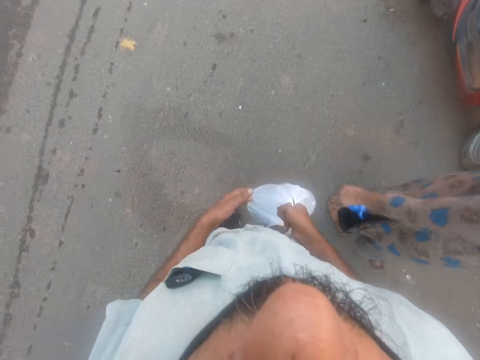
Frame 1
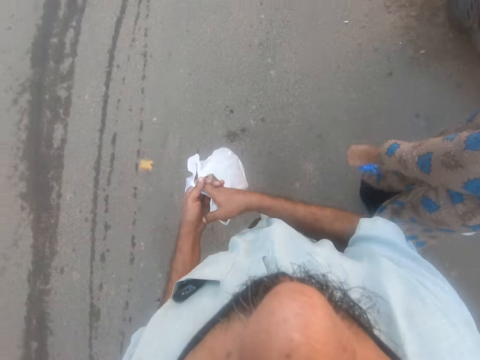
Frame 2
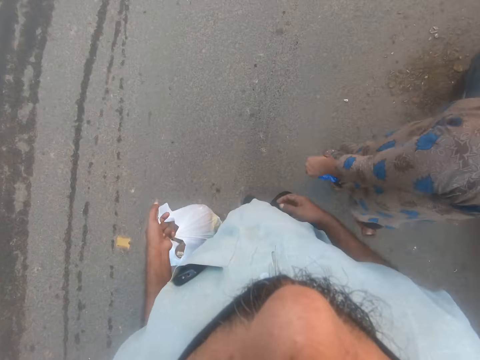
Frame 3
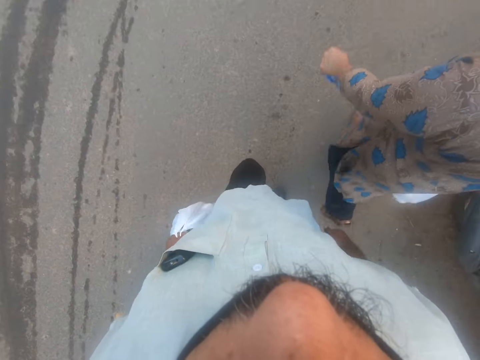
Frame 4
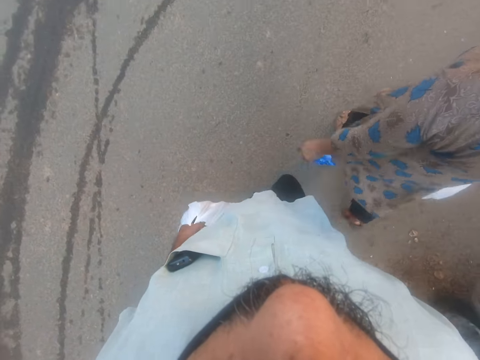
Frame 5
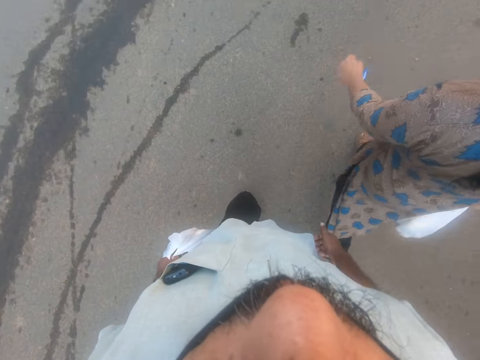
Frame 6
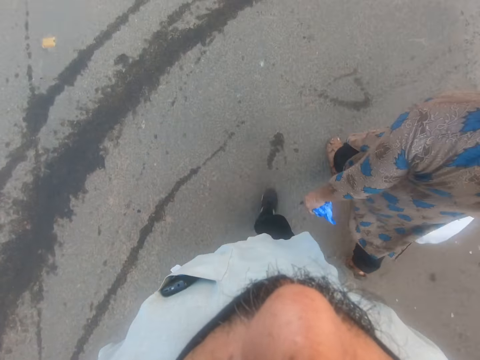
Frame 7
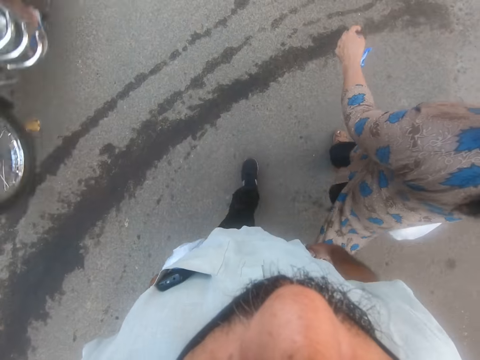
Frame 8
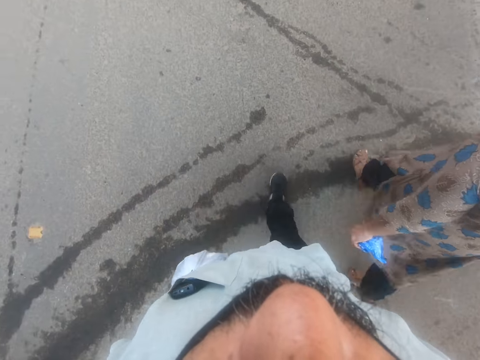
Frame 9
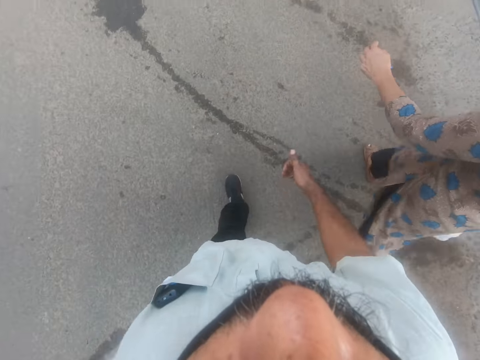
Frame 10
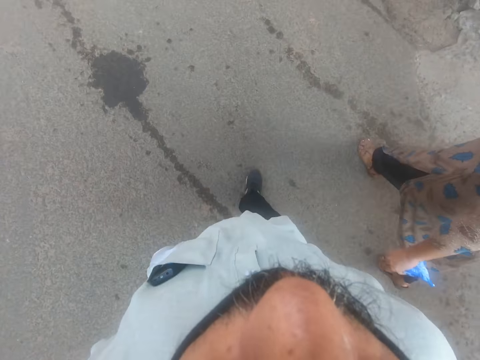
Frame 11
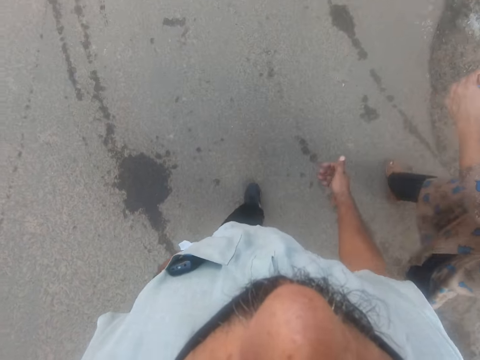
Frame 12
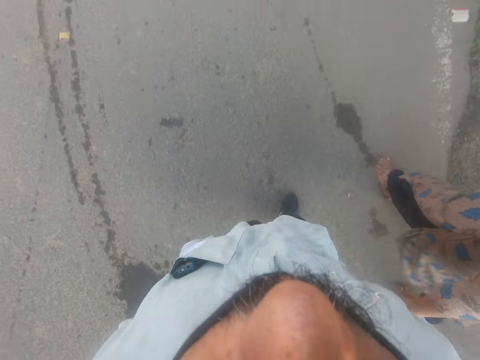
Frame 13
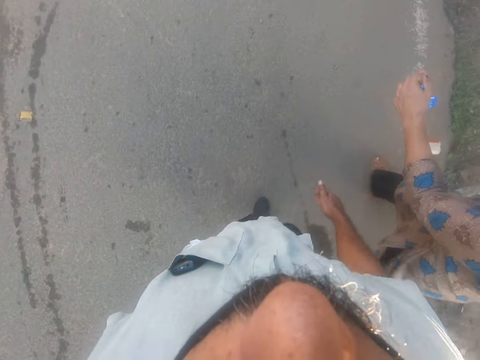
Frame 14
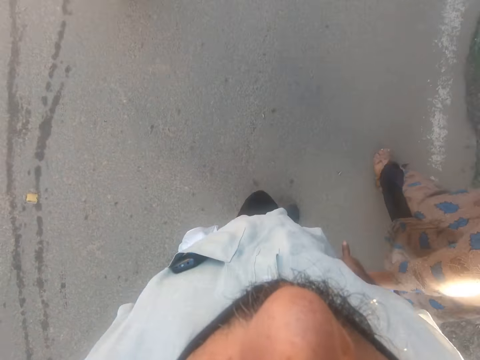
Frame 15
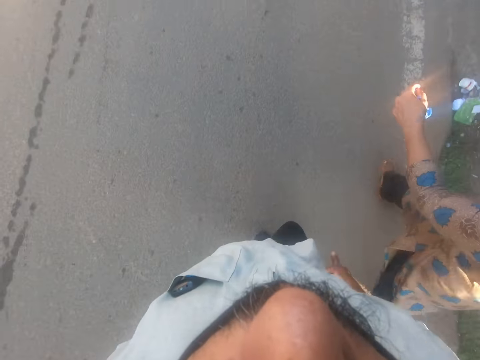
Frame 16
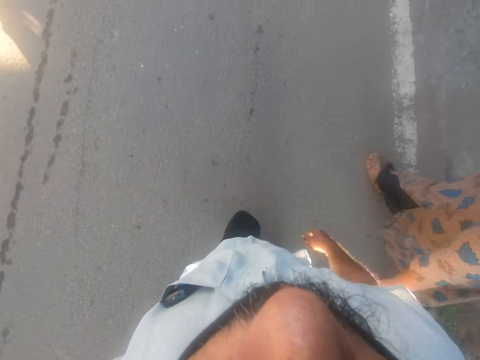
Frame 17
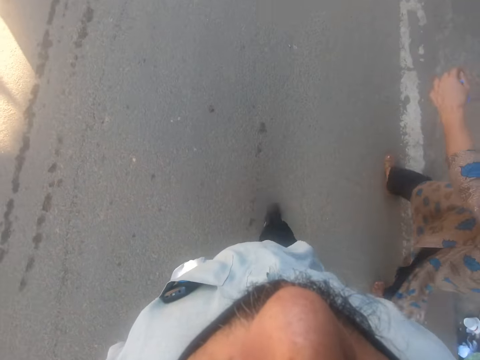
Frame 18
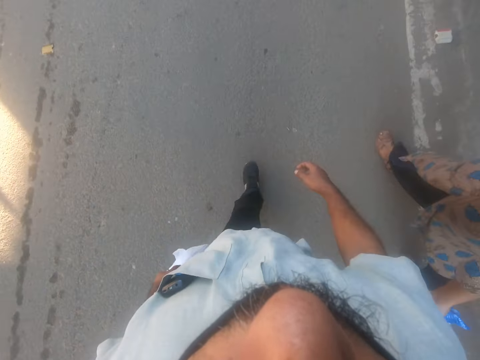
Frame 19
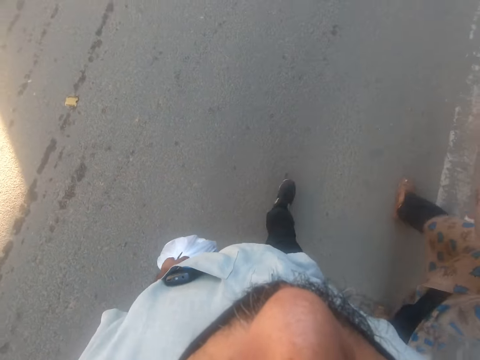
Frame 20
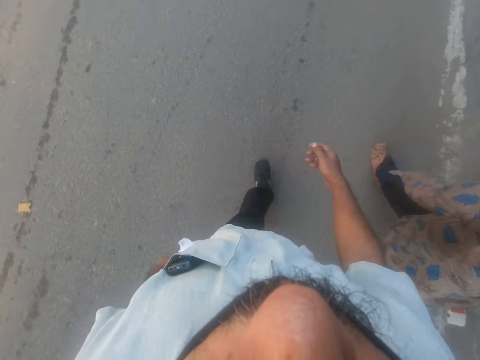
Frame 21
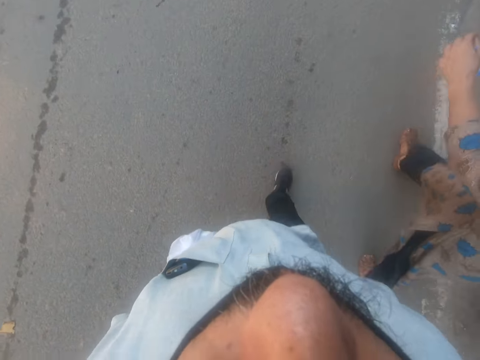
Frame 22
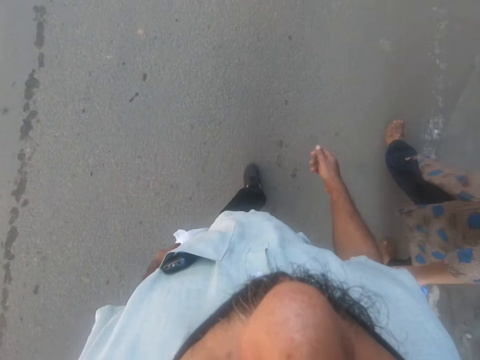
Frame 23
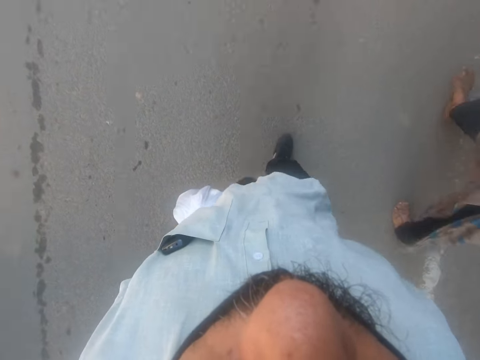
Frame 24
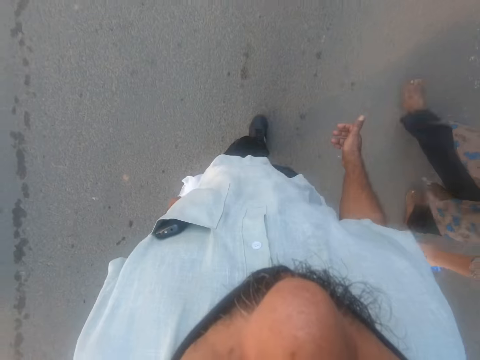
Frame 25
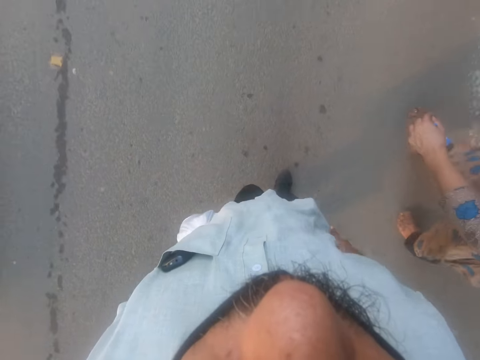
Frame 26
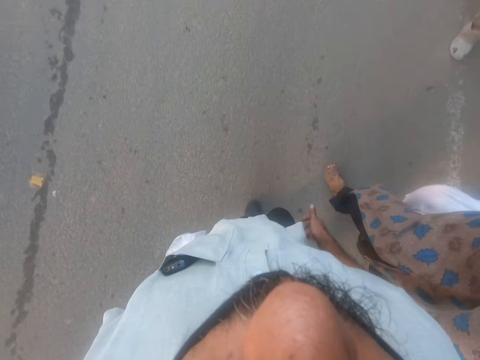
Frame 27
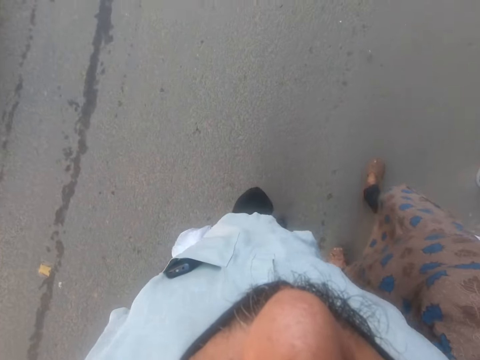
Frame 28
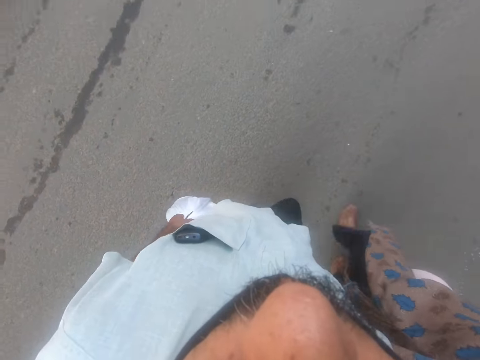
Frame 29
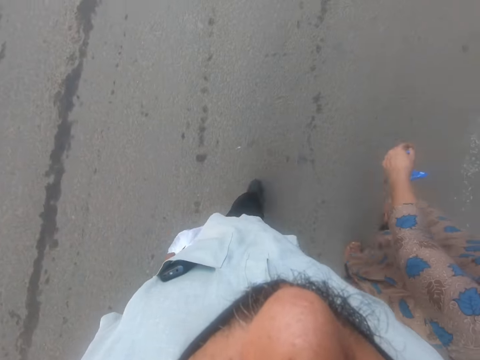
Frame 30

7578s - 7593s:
The camera wearer passes the nylon in his right hand to his left hand while walking. He walks forward.

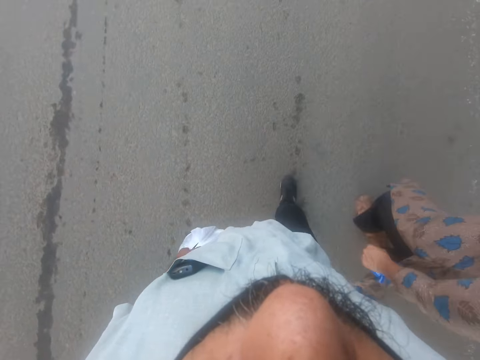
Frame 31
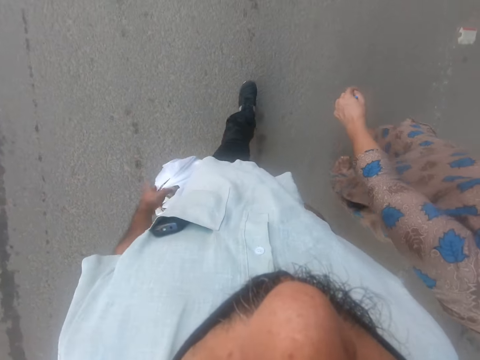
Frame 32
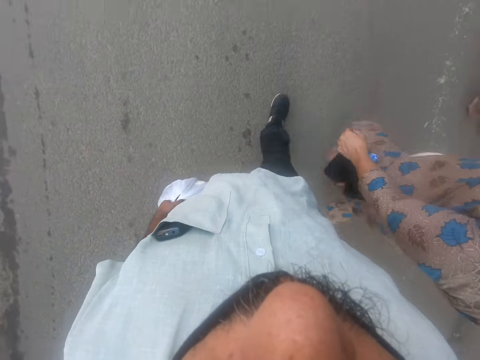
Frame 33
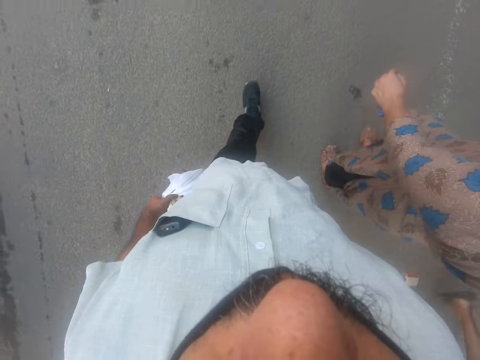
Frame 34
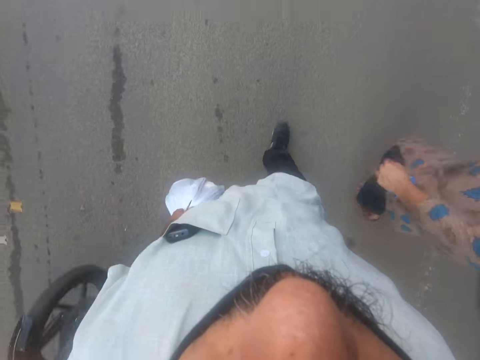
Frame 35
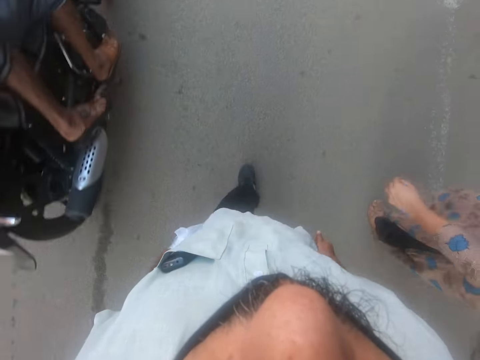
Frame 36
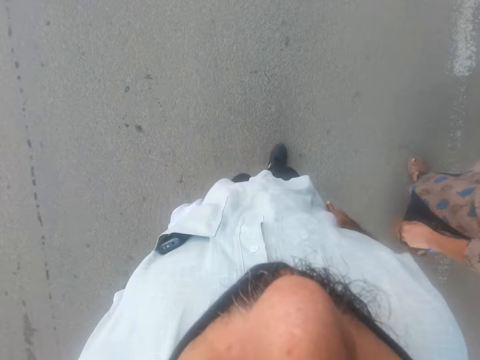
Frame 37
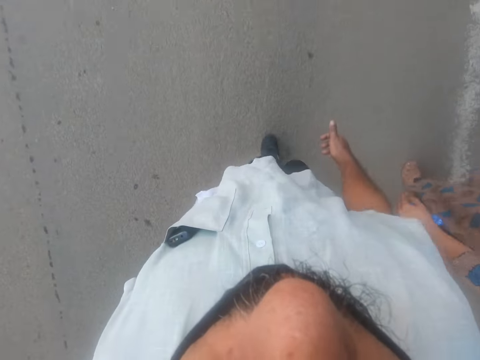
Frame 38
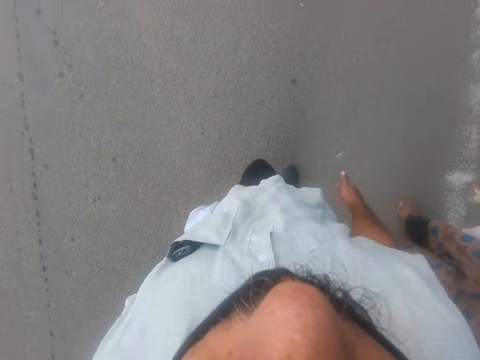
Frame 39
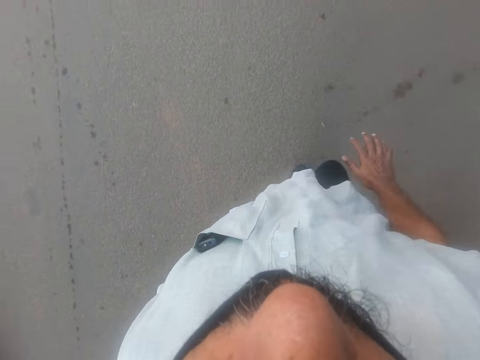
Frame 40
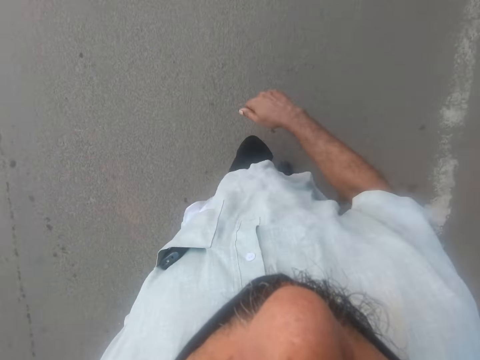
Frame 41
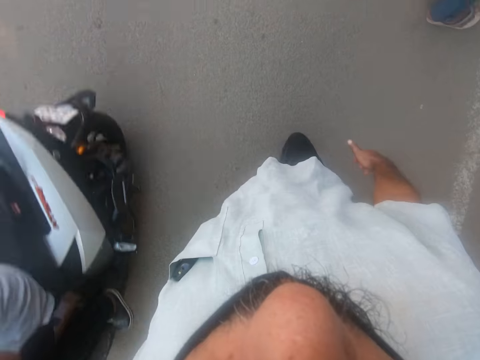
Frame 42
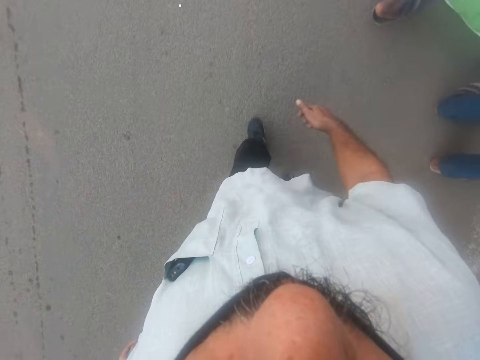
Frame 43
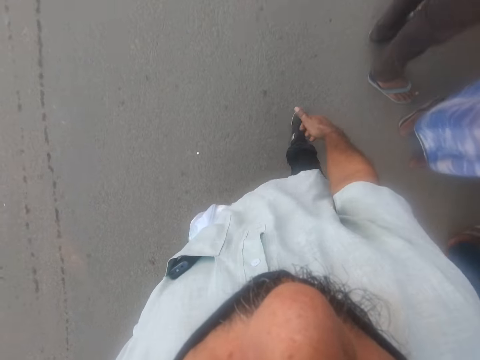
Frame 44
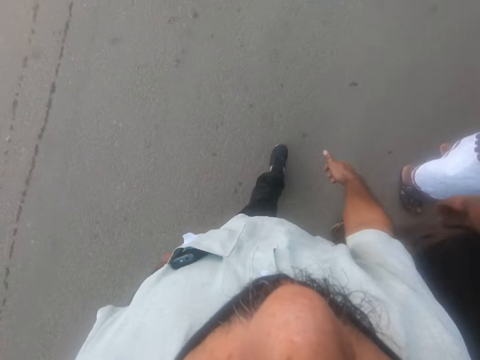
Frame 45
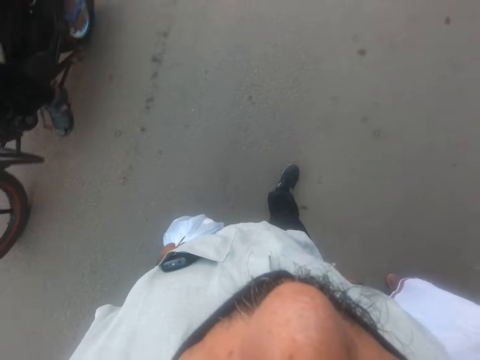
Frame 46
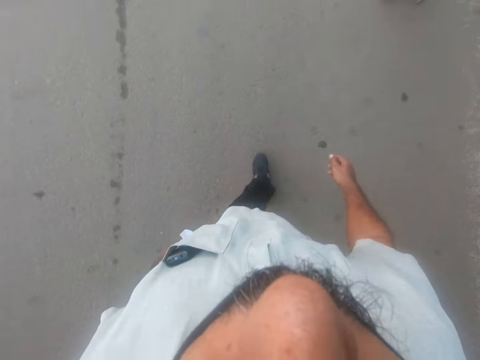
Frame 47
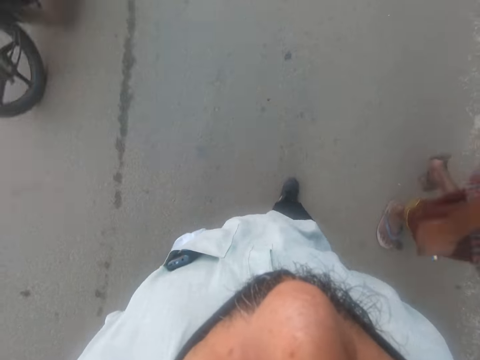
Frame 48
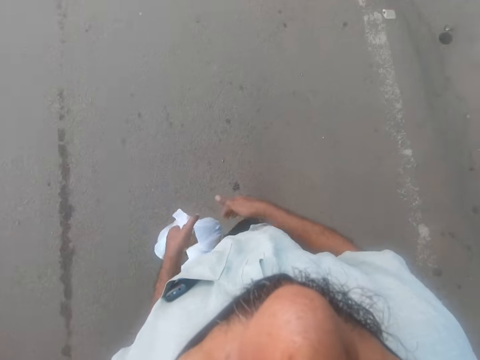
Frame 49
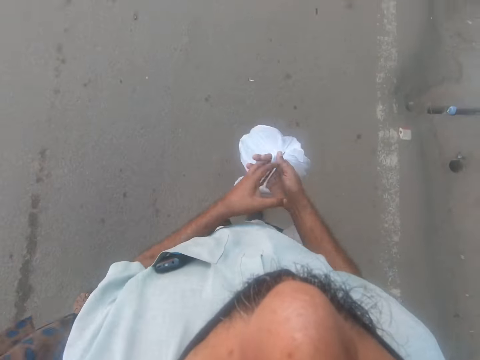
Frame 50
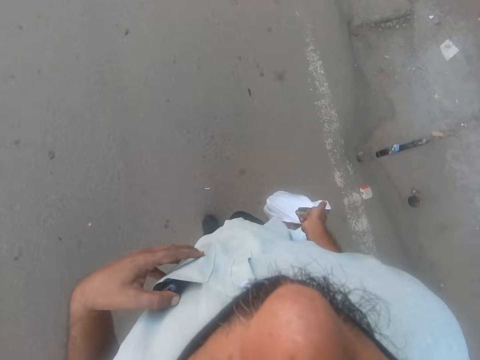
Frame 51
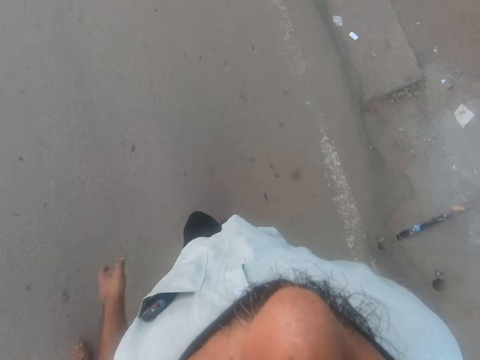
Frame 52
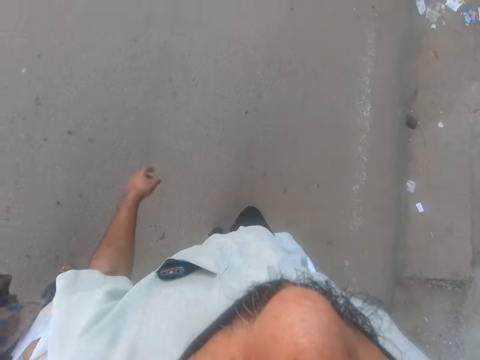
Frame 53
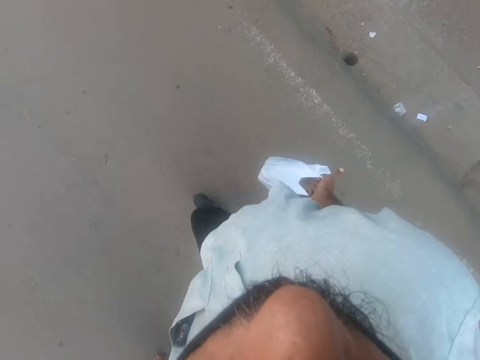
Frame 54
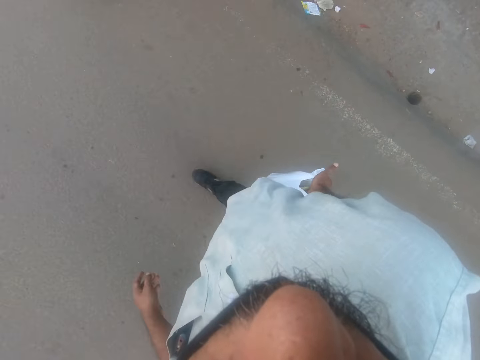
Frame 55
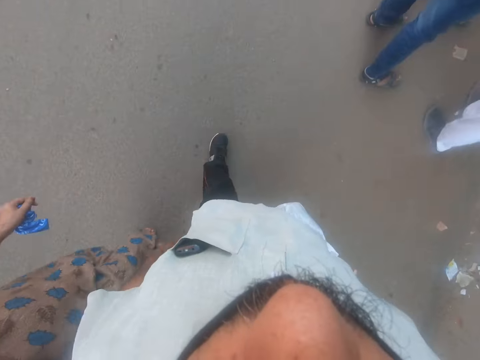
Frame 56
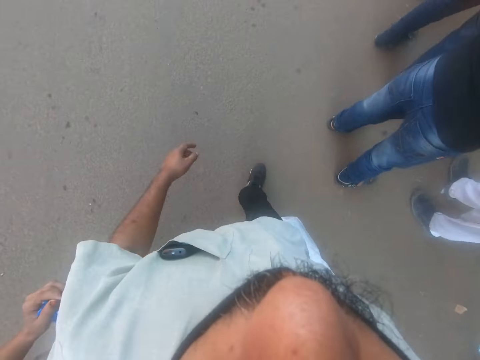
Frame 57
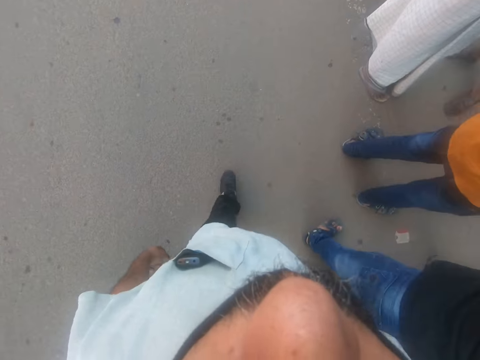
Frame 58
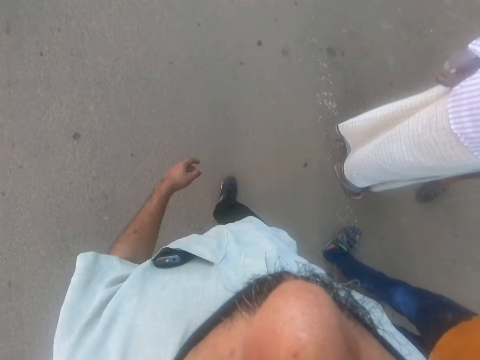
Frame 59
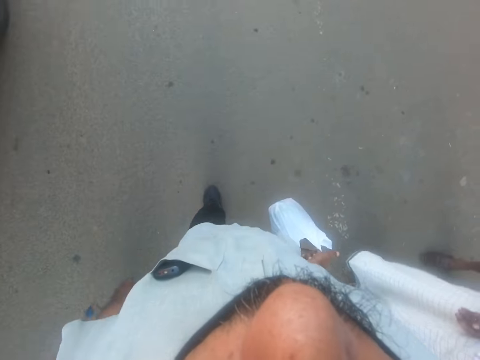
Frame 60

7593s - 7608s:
The camera wearer gestures and walks forward. A man walks past the camera wearer. The camera wearer passes the nylon in his left hand to his right hand while walking. He touches a phone in his pocket. A woman walks on the left side of the camera wearer.
